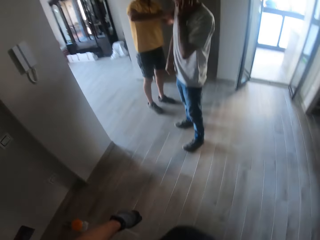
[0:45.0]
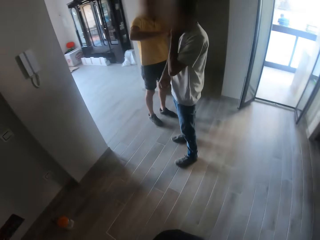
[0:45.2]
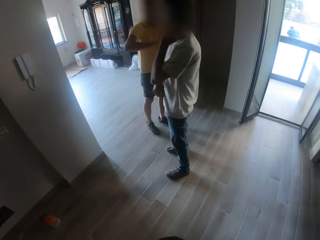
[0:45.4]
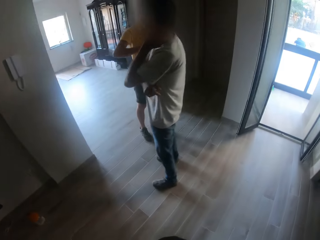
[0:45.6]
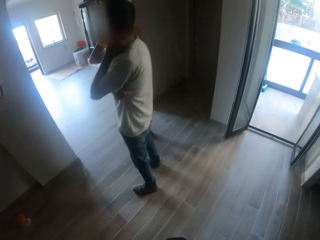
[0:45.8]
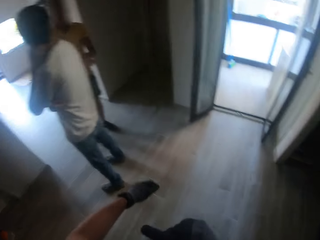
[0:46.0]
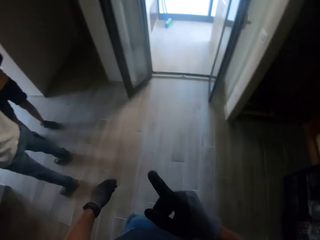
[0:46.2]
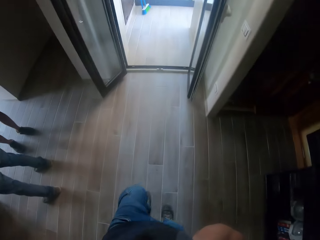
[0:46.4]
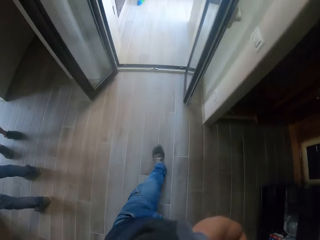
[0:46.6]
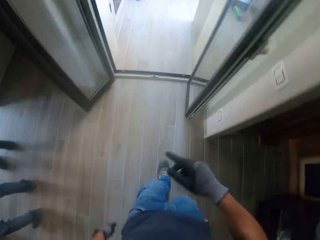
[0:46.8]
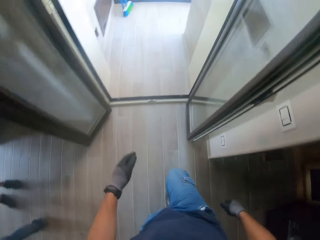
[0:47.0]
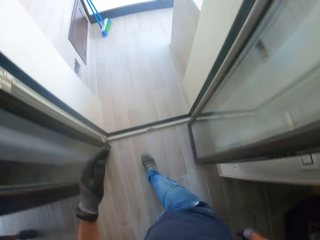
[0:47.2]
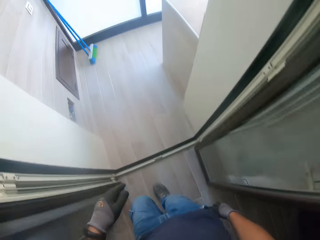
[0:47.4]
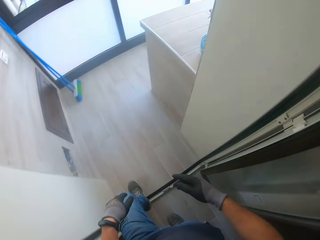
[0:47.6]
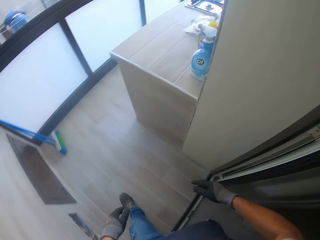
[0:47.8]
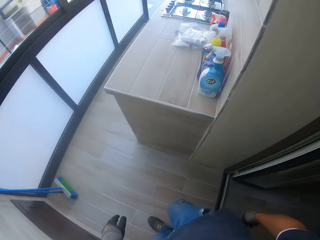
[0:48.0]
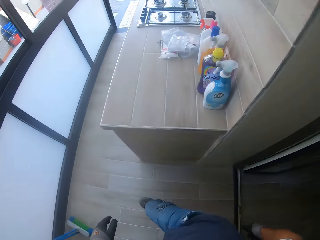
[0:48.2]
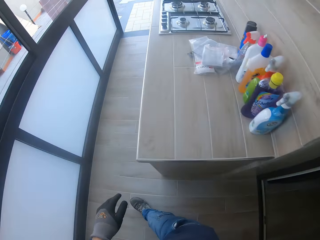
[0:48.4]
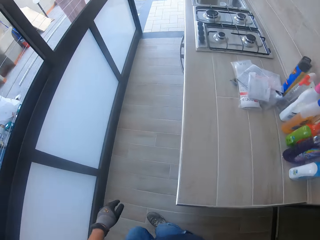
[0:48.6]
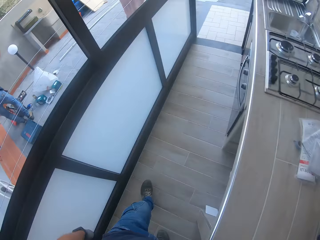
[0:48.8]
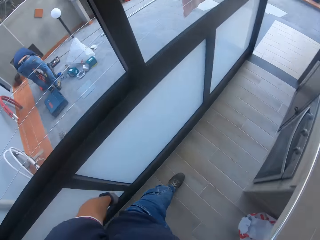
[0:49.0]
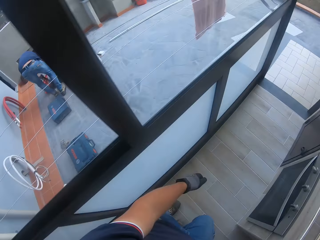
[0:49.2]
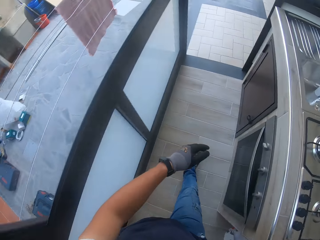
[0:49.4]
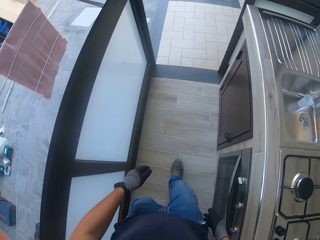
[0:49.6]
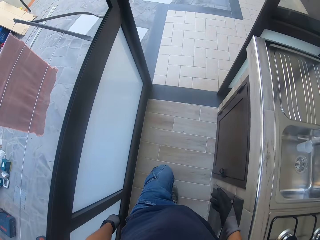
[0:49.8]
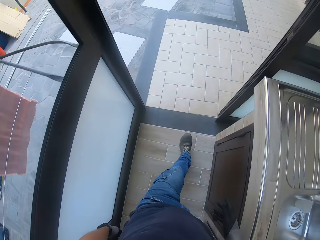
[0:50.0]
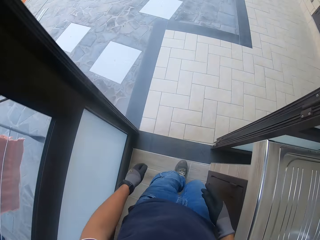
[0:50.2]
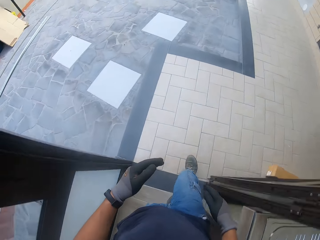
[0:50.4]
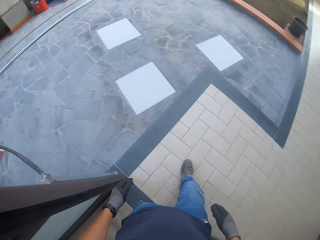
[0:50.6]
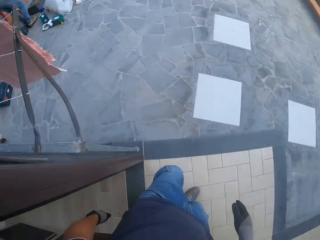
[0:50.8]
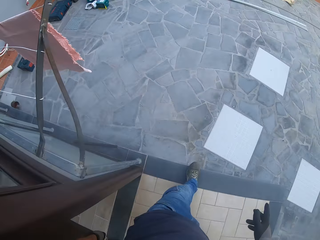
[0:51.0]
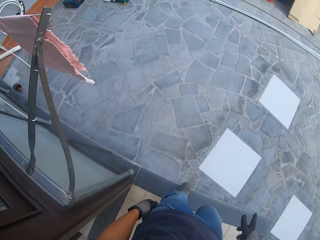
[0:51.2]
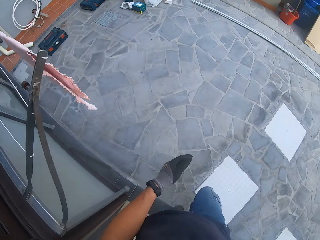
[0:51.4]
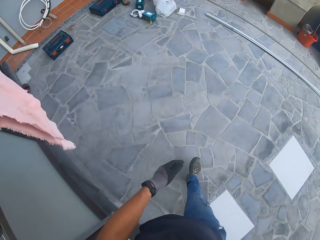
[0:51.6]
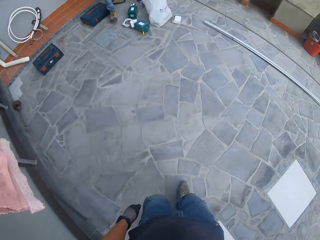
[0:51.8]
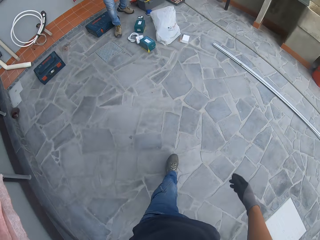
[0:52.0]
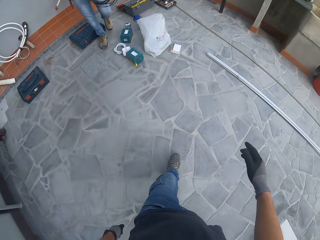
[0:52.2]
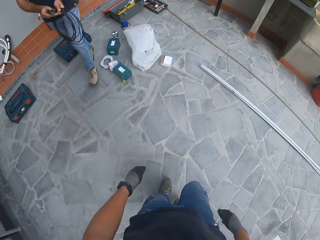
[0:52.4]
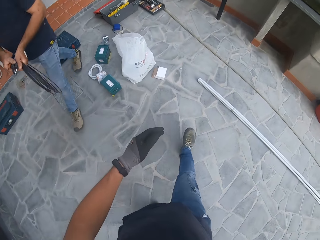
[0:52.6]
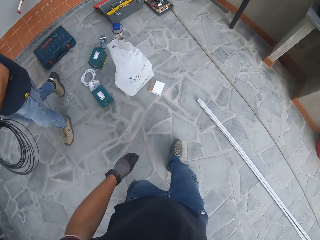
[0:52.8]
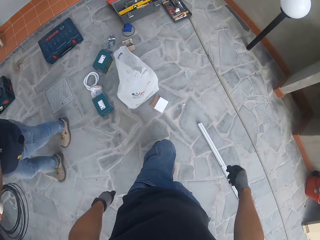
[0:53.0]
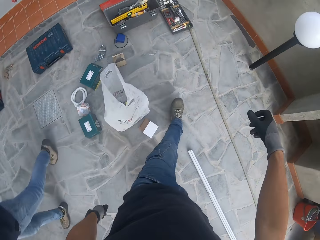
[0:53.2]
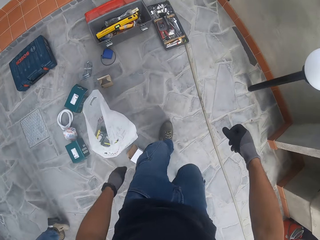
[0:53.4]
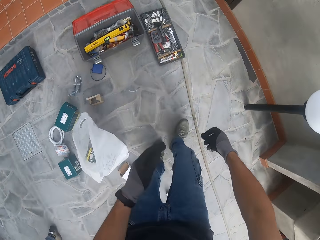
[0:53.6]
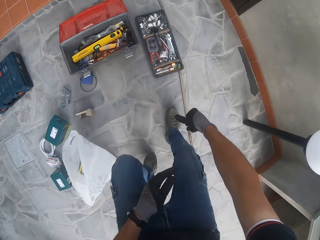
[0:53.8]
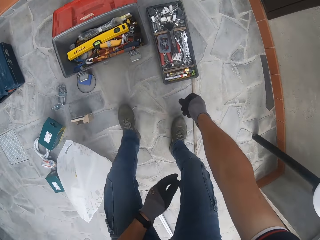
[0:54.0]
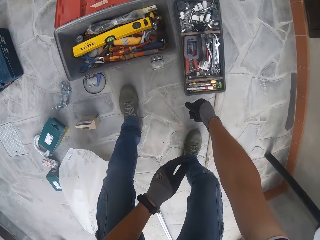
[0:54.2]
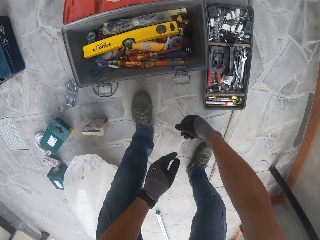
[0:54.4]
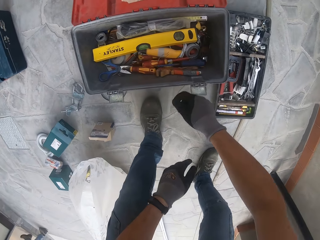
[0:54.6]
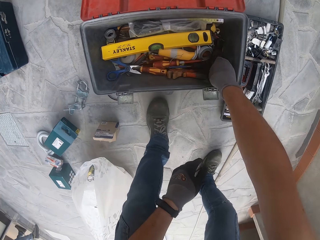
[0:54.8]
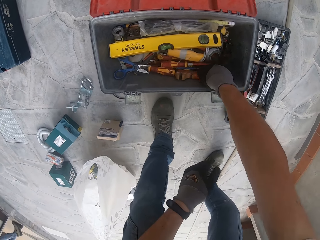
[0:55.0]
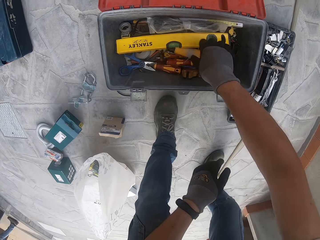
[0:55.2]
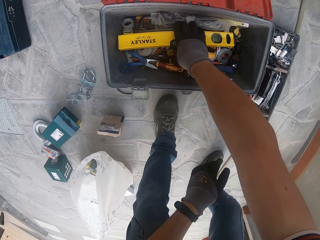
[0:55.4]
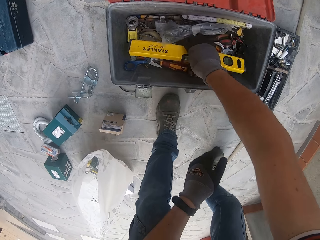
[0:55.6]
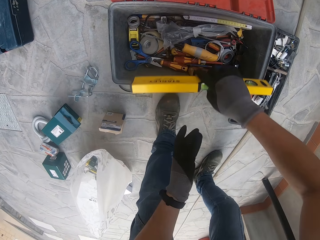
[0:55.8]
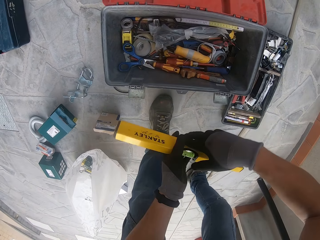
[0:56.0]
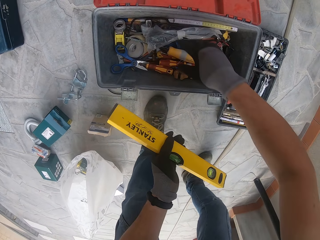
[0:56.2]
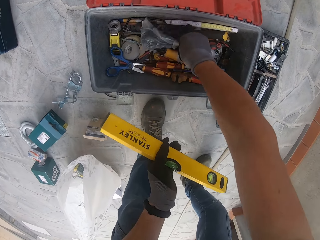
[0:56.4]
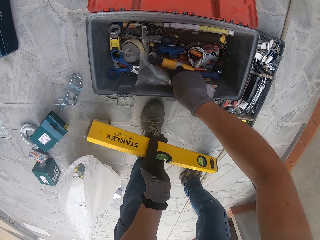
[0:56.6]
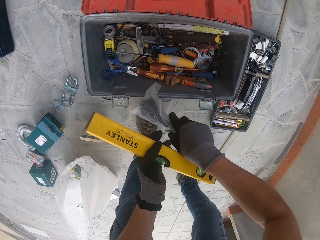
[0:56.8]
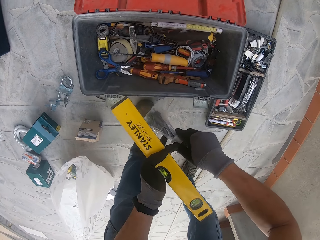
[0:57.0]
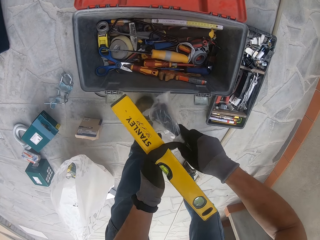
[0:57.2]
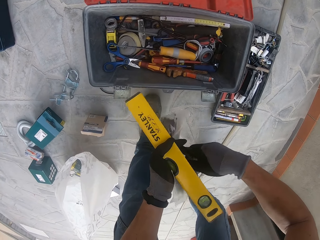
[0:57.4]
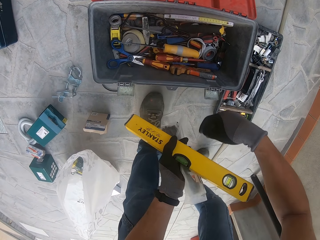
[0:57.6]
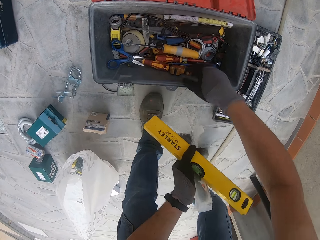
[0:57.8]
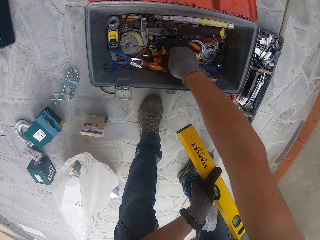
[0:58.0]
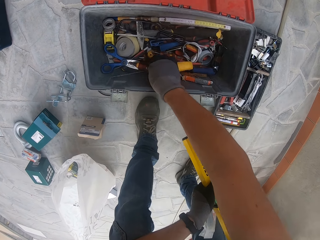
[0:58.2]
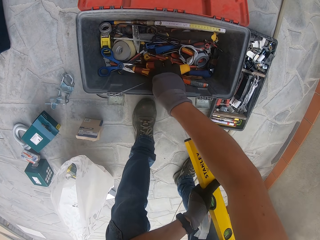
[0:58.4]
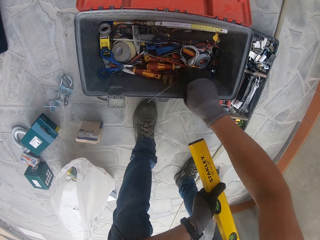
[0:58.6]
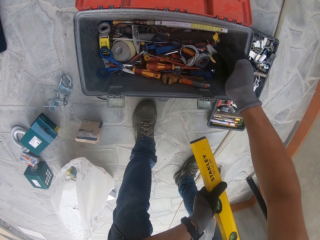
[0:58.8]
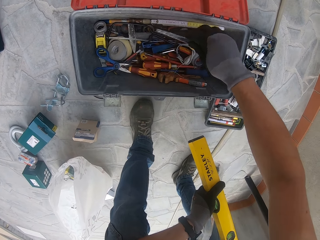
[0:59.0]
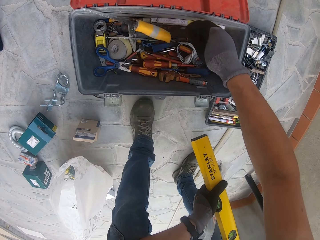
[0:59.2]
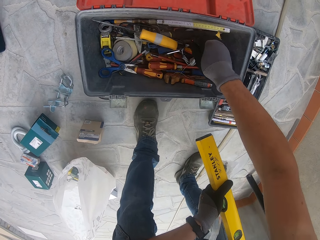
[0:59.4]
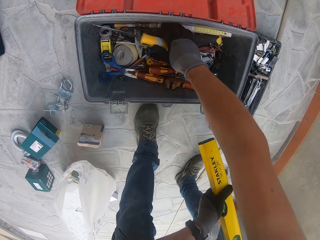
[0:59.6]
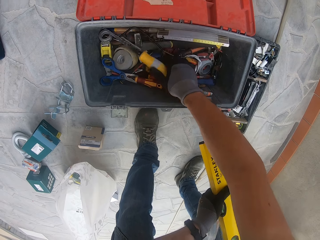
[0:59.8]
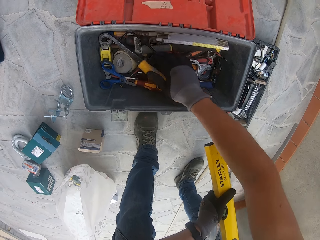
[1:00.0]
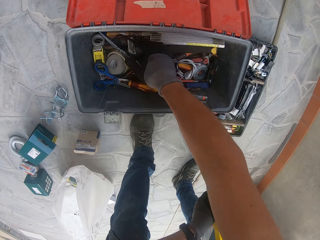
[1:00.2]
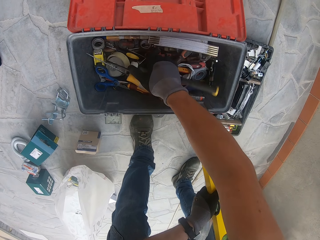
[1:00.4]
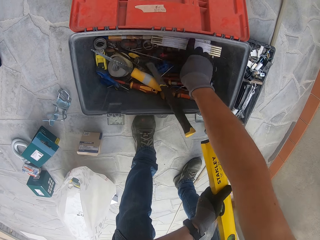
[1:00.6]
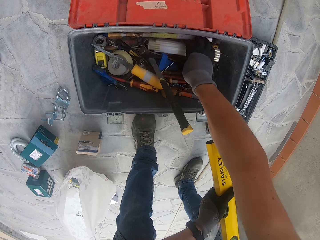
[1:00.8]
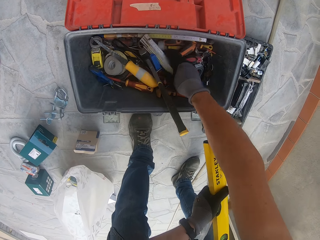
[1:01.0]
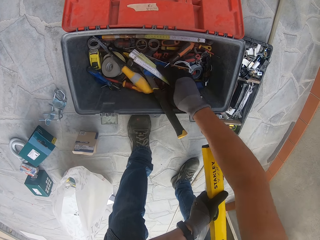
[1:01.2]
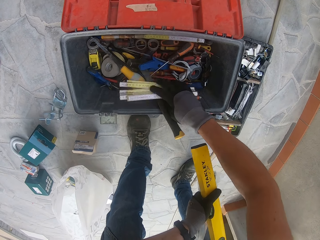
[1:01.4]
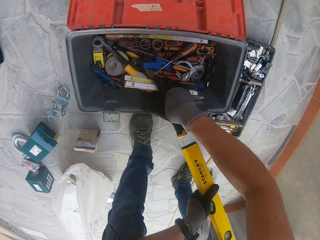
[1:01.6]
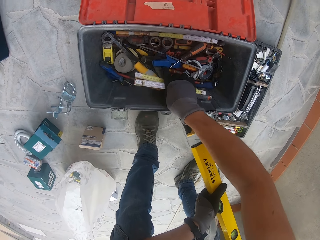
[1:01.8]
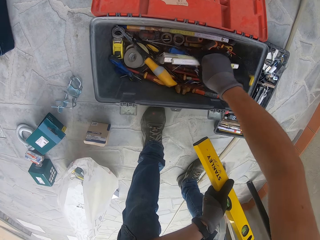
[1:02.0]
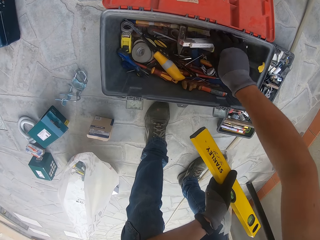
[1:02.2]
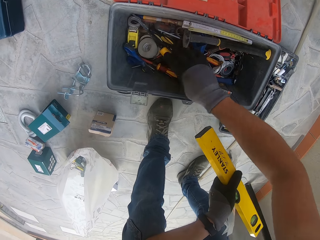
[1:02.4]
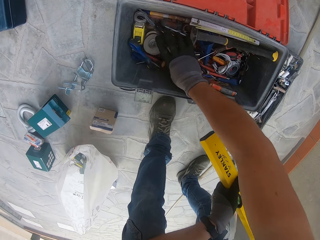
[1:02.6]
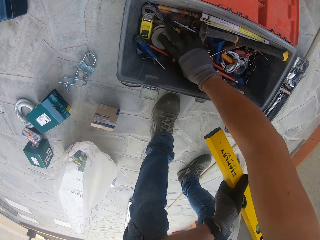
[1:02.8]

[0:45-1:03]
The camera wearer walks outside. They pick up a level and something. They are looking for something in the box. They take tools from the tool box.

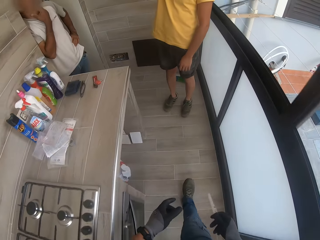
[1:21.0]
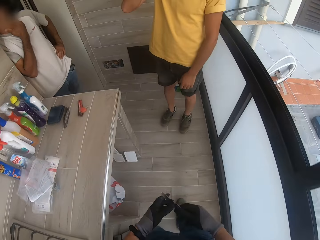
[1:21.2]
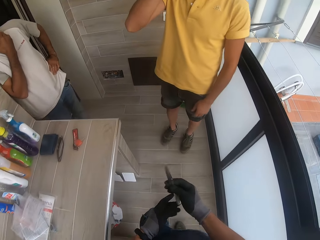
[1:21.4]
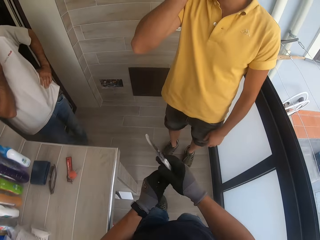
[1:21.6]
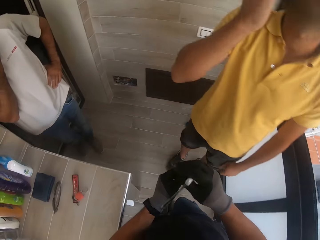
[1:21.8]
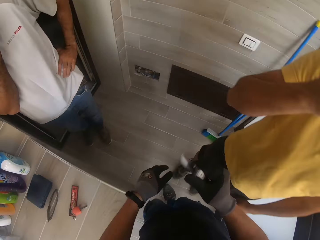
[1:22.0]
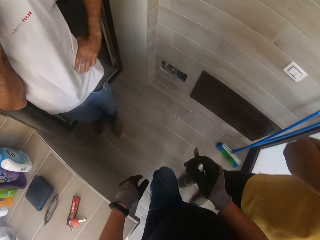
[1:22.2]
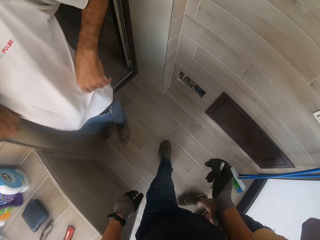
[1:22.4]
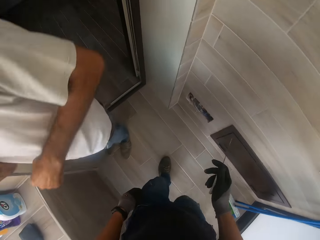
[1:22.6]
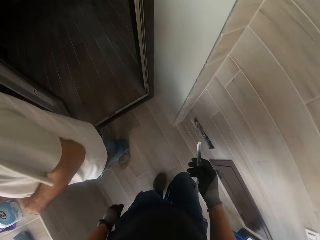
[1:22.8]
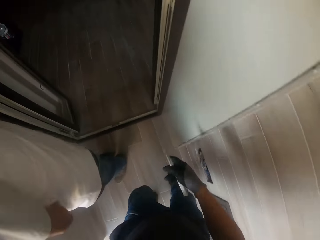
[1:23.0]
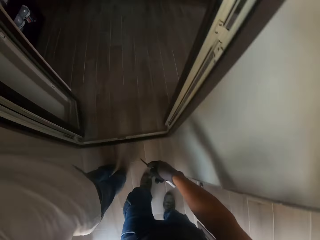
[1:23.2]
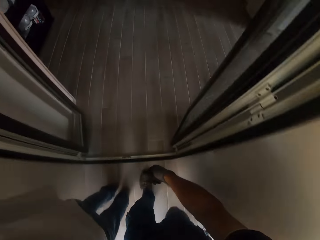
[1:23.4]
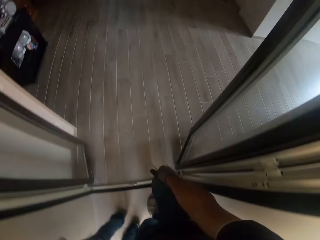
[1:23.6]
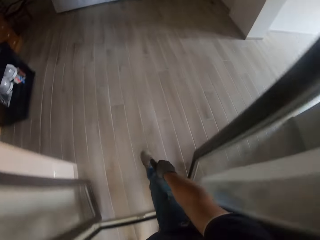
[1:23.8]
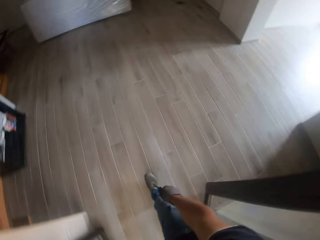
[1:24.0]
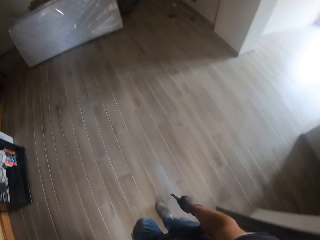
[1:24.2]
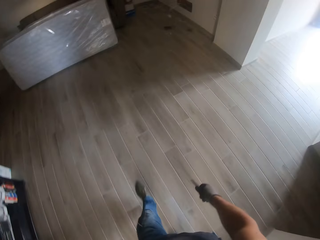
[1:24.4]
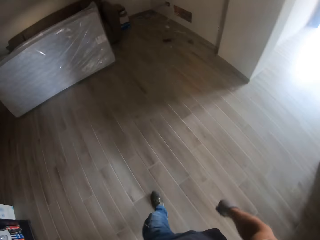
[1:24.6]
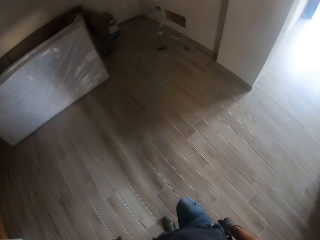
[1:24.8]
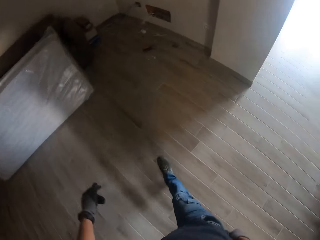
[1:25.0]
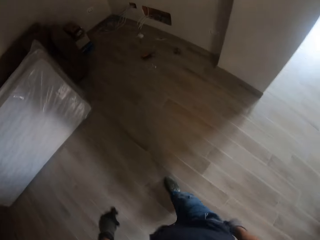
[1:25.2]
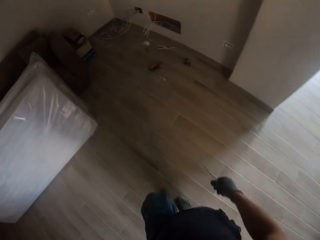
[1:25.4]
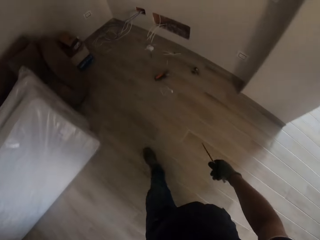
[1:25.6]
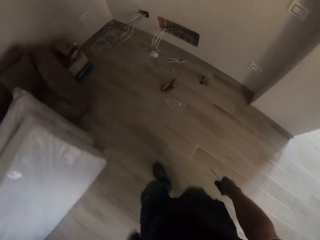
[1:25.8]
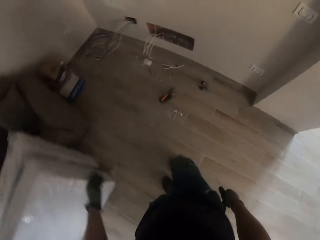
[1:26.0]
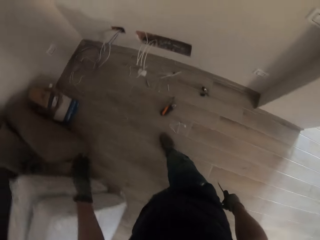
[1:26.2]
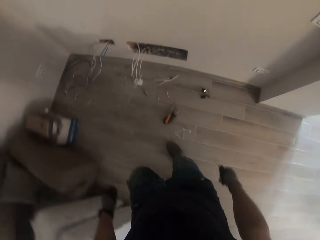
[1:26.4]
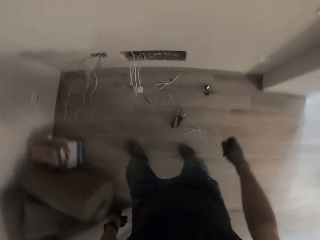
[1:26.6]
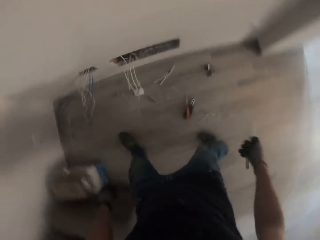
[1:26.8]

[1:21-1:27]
The camera wearer talks to a person.
